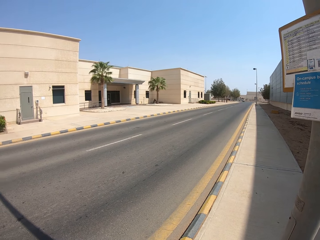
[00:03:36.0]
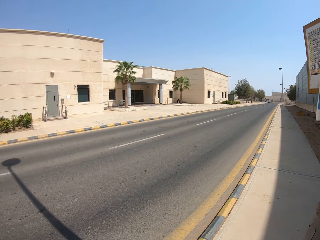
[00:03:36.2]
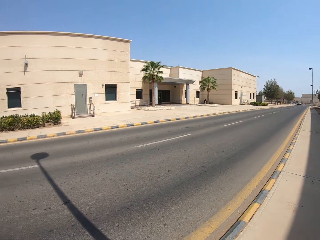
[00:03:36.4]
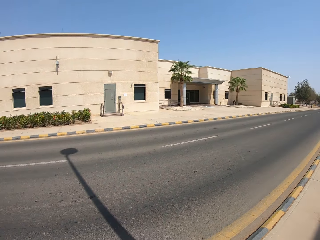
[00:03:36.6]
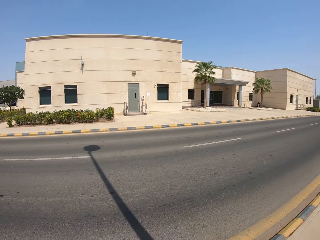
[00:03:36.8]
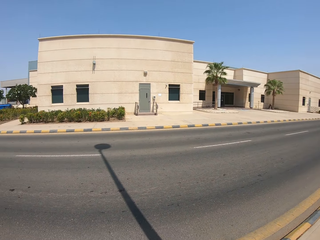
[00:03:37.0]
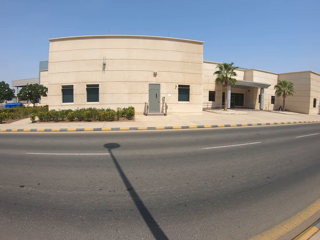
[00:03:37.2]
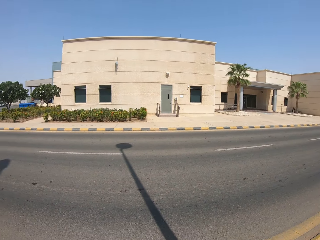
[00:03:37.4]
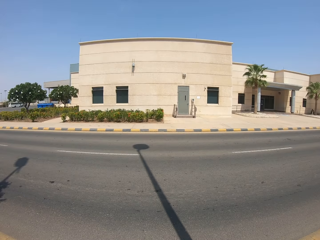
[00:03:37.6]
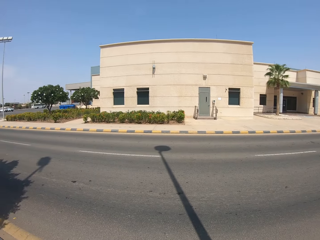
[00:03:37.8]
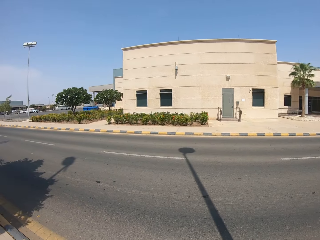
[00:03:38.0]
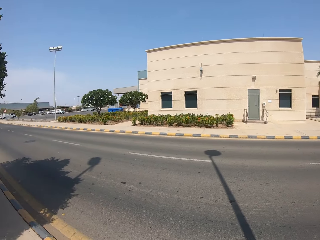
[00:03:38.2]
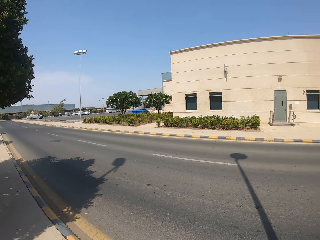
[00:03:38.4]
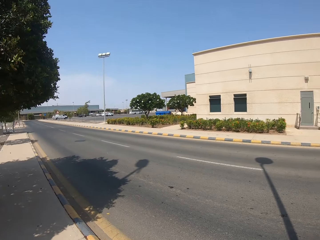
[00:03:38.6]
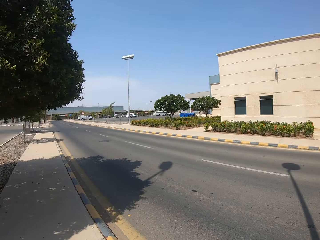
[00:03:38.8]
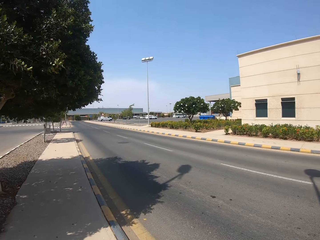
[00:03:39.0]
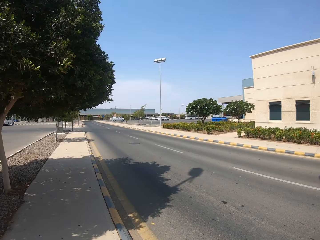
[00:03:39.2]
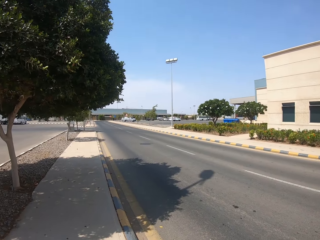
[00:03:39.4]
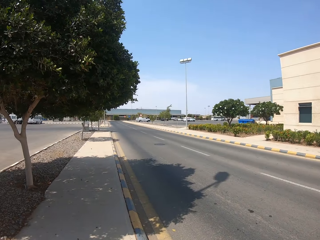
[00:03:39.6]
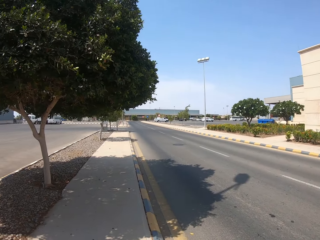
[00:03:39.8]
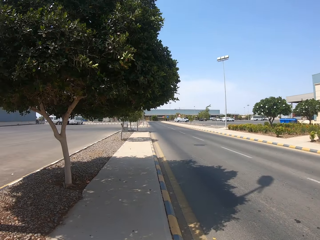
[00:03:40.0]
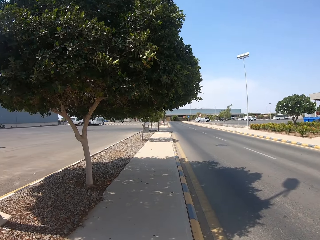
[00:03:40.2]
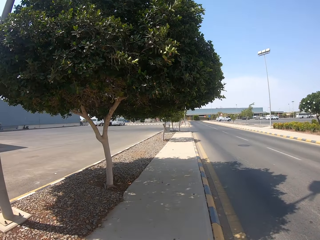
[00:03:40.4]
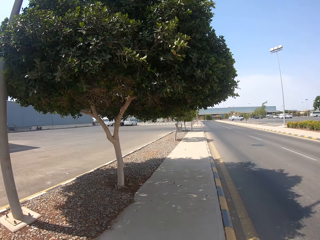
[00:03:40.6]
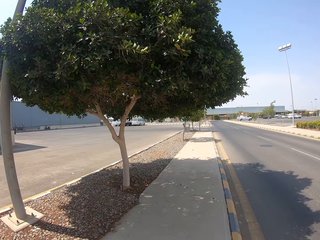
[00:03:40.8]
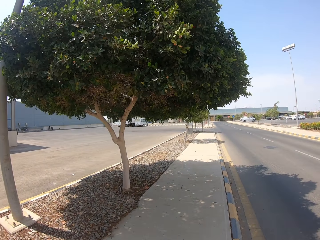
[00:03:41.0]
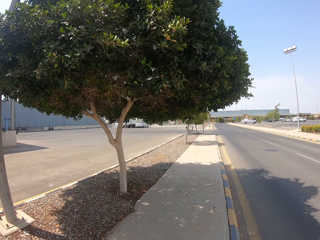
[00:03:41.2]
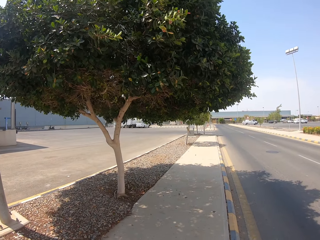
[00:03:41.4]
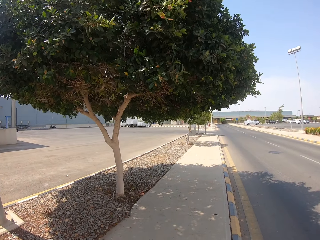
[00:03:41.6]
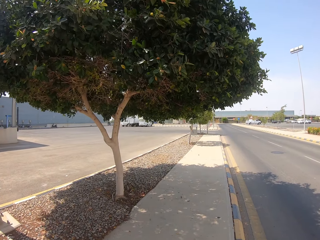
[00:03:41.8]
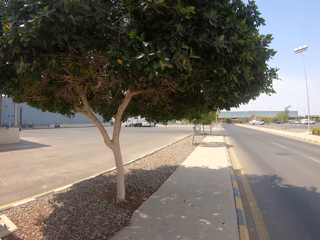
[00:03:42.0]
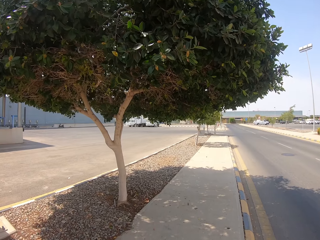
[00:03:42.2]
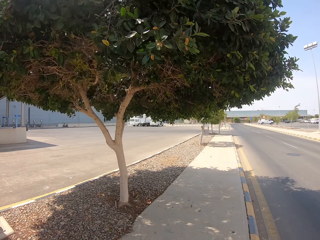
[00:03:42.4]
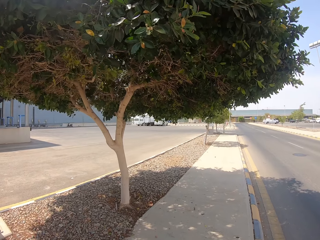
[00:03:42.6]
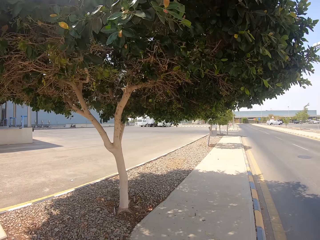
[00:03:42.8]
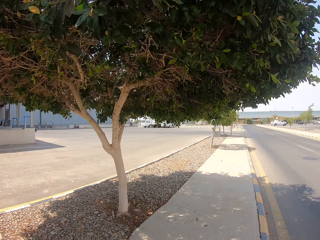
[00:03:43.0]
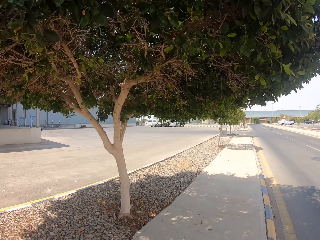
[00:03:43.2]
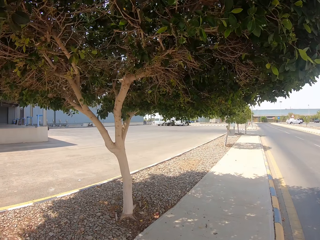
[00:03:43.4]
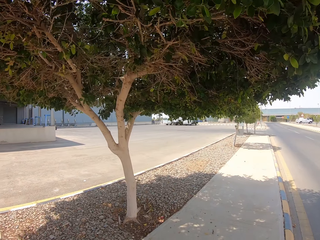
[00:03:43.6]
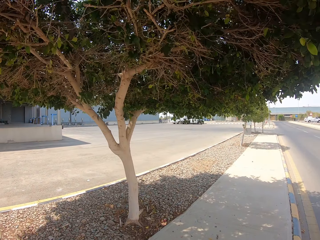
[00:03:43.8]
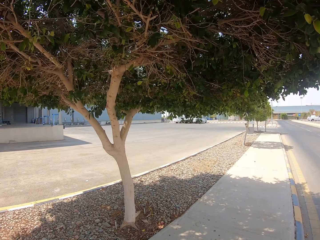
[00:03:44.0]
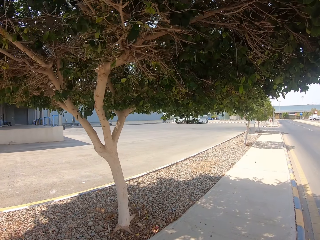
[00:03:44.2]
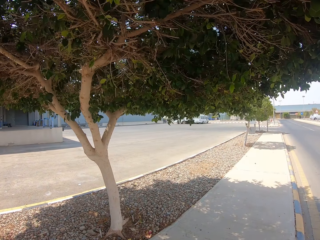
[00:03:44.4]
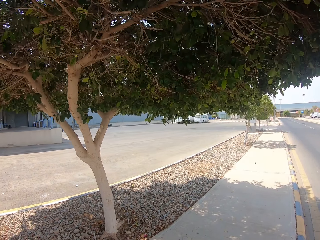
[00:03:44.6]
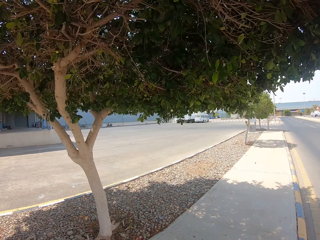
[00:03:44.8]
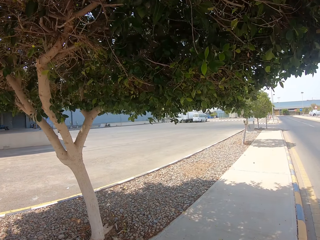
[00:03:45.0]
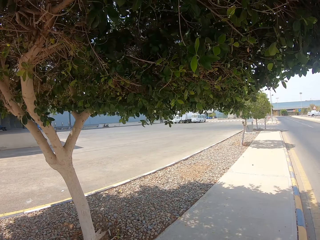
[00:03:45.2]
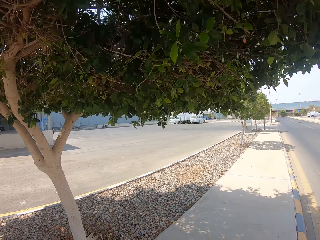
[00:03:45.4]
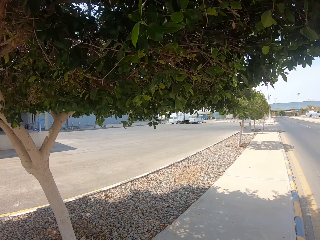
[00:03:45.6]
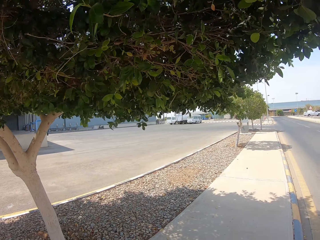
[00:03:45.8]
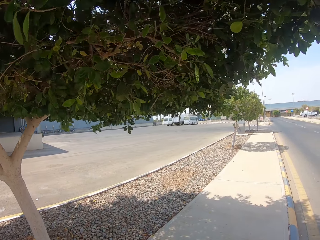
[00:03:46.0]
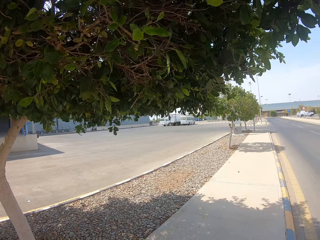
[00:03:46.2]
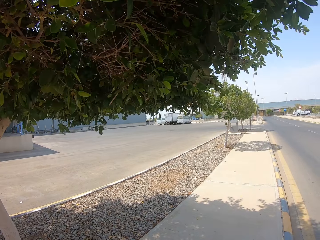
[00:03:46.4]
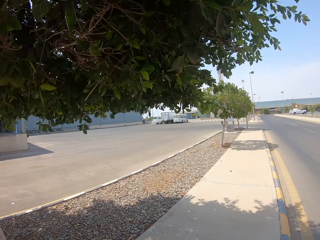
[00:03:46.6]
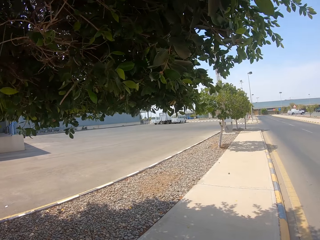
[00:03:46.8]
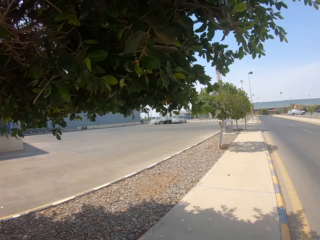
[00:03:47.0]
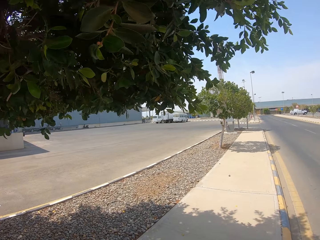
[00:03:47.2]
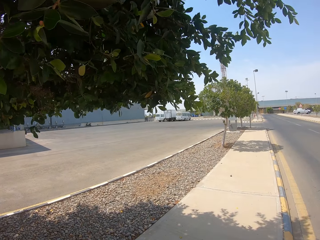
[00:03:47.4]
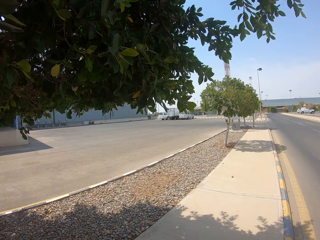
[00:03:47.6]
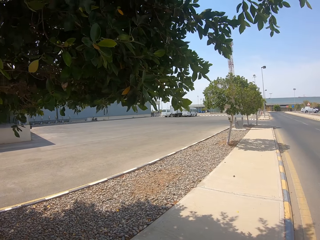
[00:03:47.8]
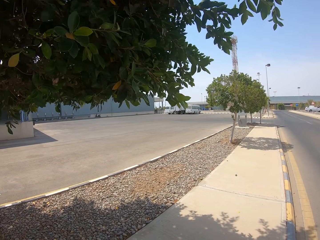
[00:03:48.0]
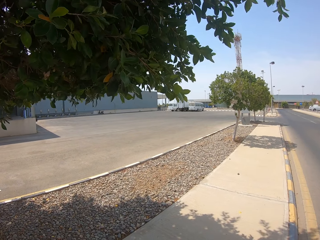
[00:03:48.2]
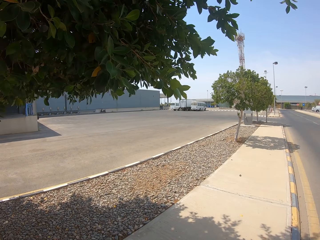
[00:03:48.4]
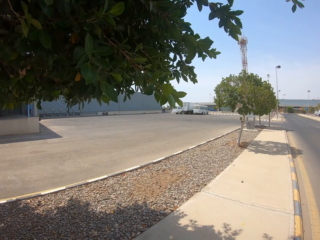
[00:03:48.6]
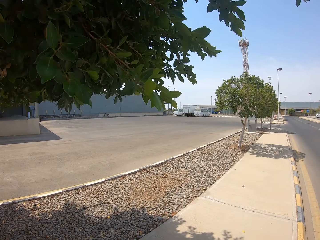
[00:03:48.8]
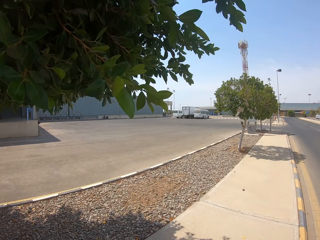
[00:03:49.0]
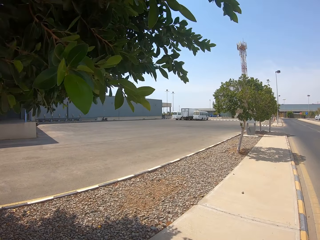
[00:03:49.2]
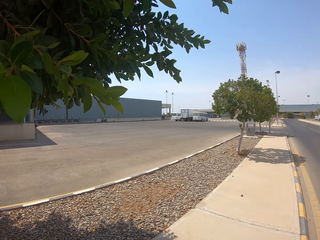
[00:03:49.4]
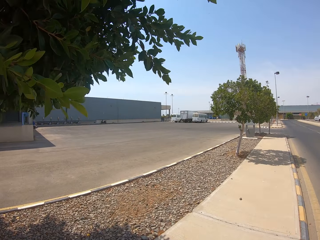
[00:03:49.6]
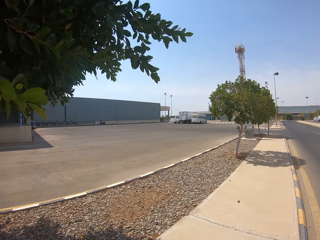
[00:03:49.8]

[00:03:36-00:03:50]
The camera wearer walks on the walkway.

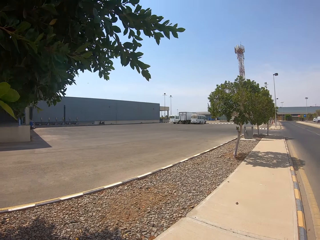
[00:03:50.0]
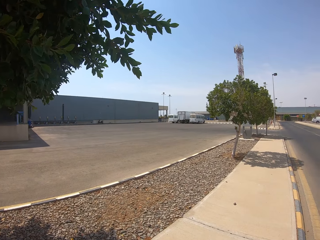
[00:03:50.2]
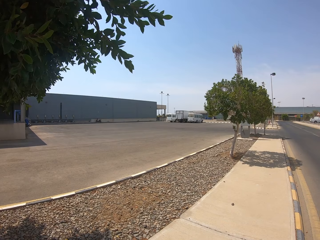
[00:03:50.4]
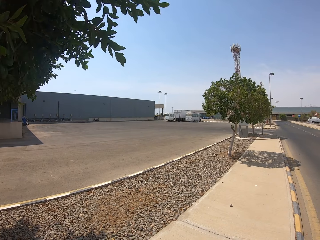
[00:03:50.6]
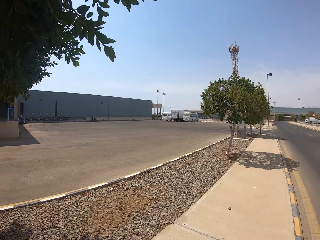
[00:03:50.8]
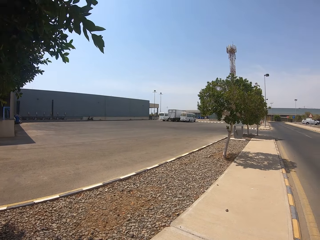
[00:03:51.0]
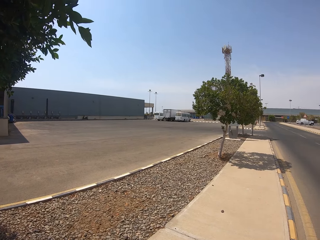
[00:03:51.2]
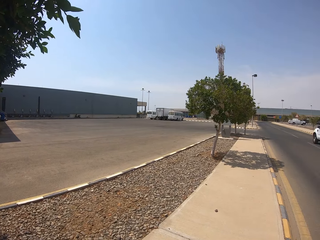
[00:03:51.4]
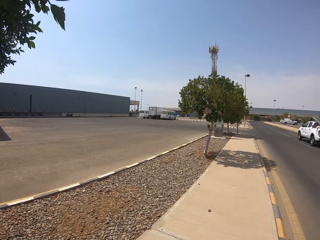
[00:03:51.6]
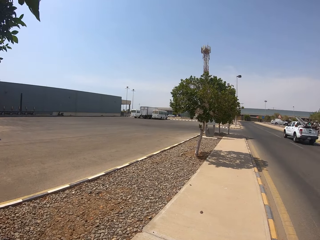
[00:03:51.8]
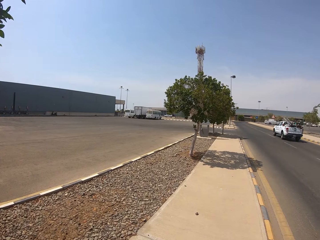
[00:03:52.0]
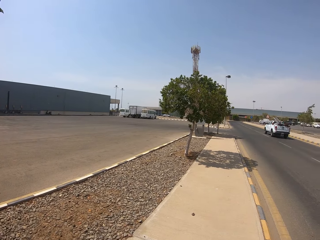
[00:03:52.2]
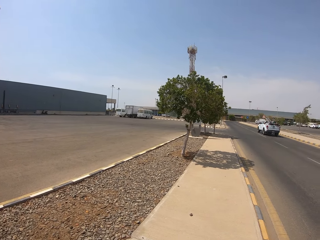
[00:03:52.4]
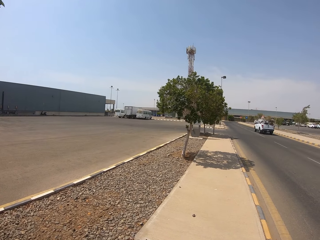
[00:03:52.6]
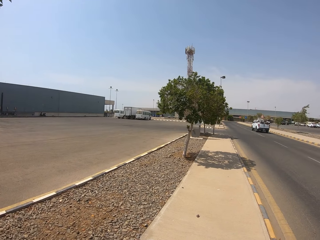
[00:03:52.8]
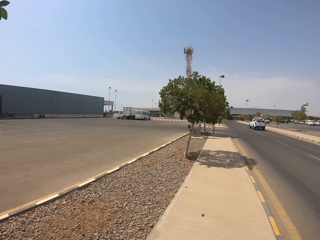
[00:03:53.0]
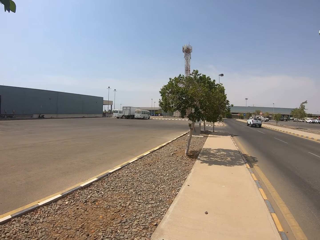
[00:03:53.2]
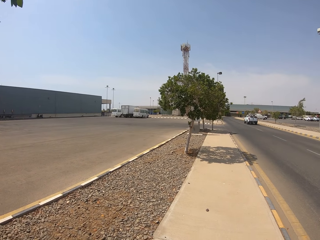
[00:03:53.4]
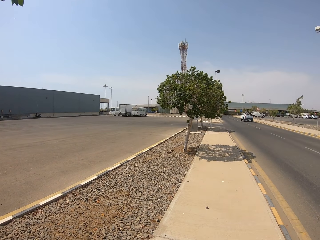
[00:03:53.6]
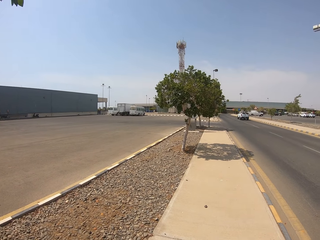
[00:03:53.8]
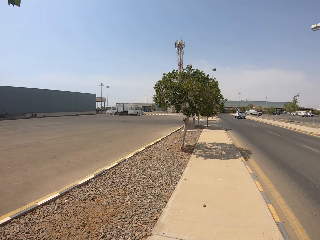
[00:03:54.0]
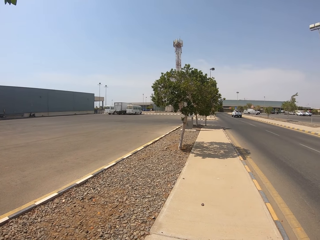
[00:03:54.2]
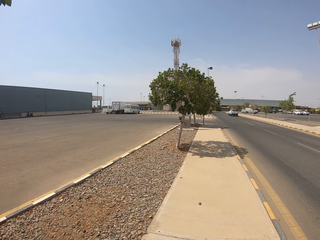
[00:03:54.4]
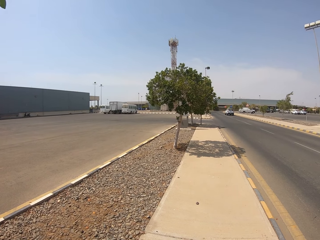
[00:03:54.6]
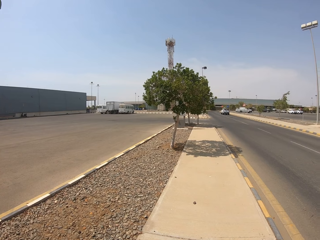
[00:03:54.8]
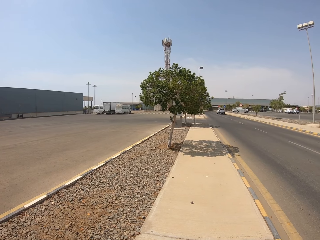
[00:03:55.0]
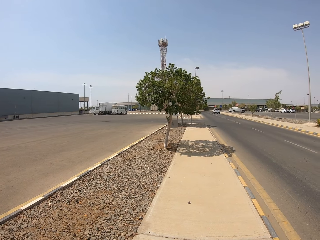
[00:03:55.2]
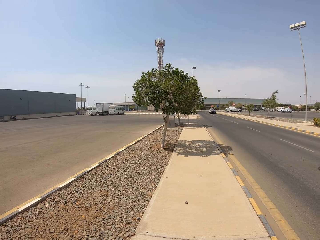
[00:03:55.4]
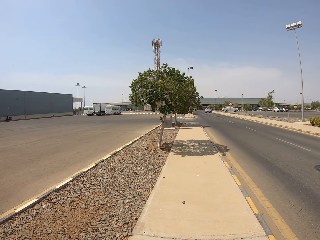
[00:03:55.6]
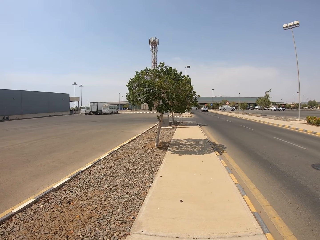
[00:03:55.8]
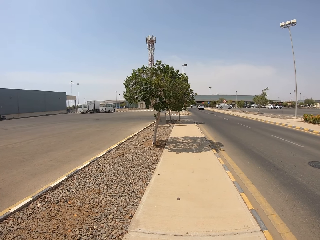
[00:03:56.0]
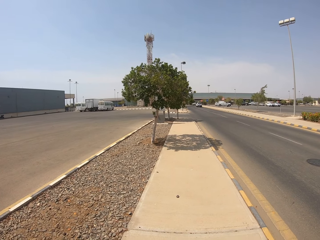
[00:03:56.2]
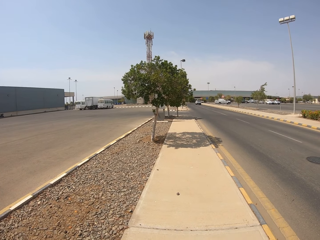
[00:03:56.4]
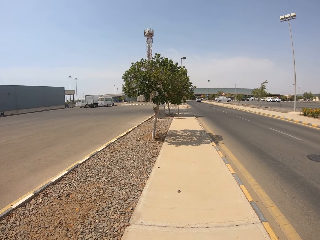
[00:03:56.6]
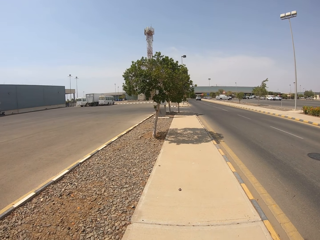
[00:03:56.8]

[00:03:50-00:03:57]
The camera wearer looks at the satellite.
